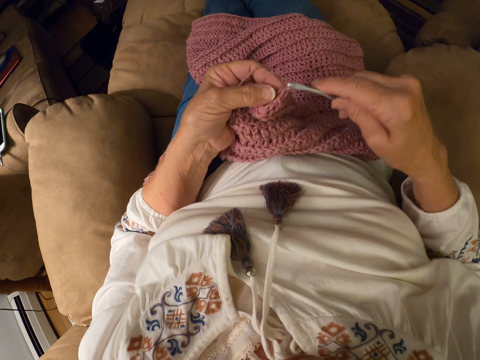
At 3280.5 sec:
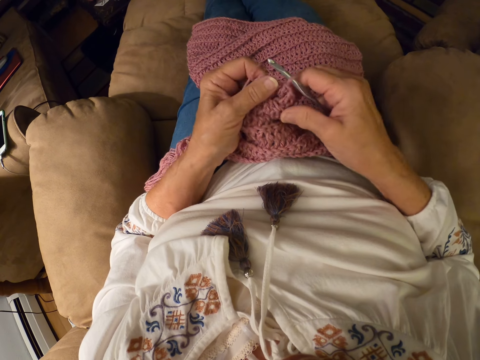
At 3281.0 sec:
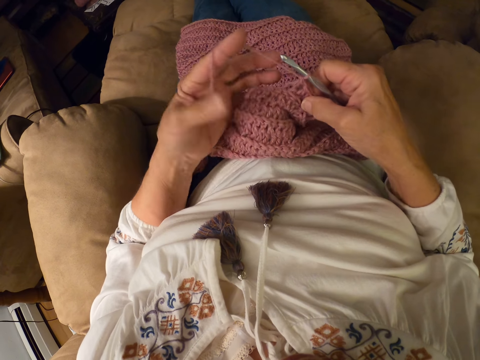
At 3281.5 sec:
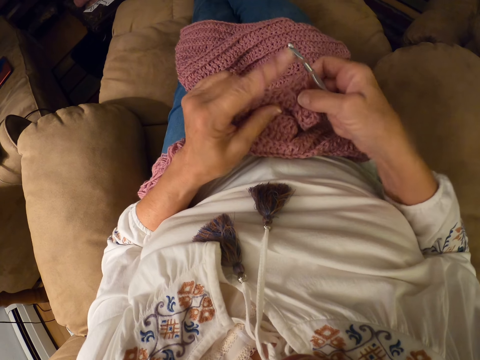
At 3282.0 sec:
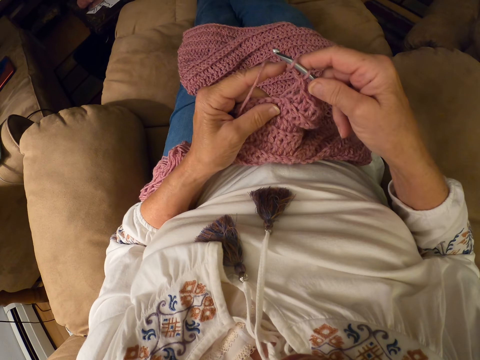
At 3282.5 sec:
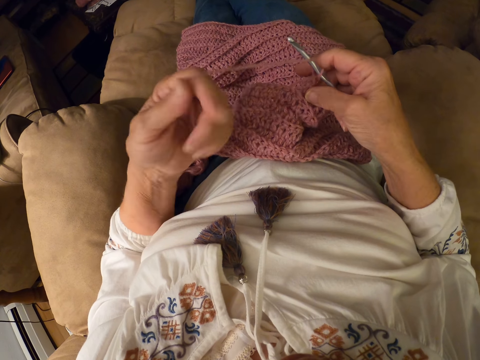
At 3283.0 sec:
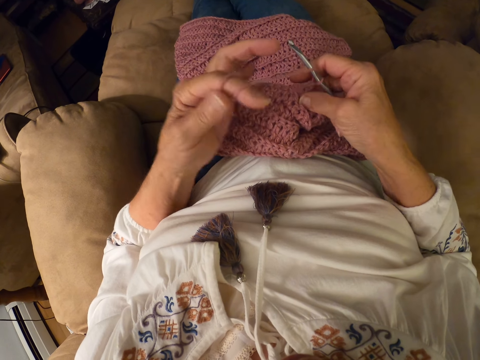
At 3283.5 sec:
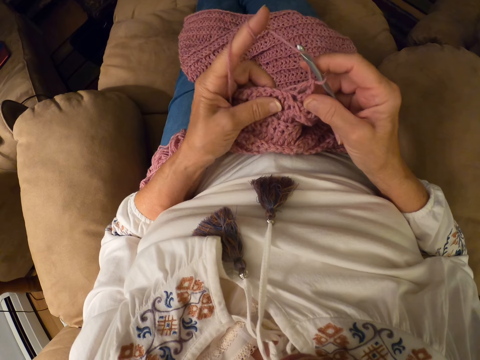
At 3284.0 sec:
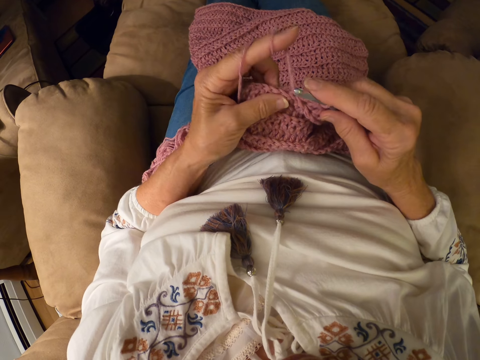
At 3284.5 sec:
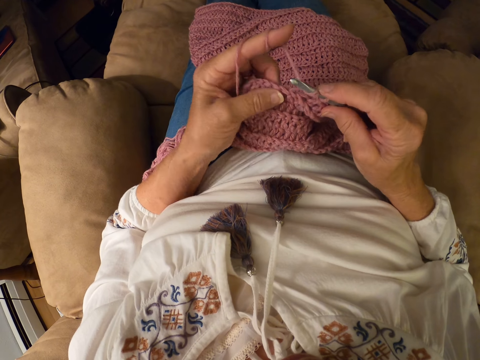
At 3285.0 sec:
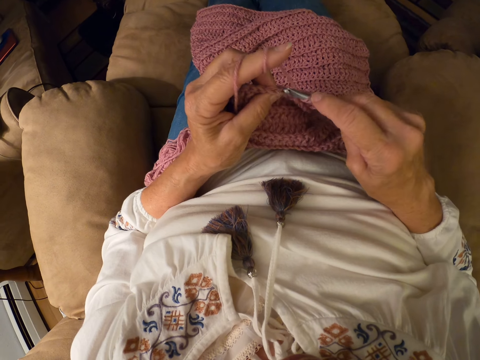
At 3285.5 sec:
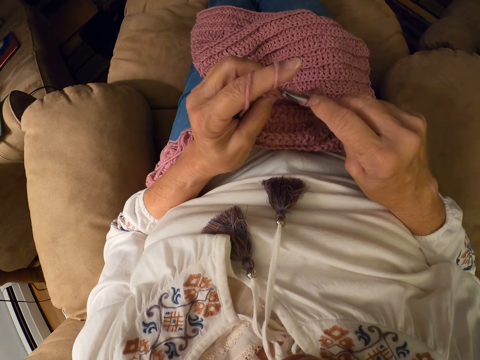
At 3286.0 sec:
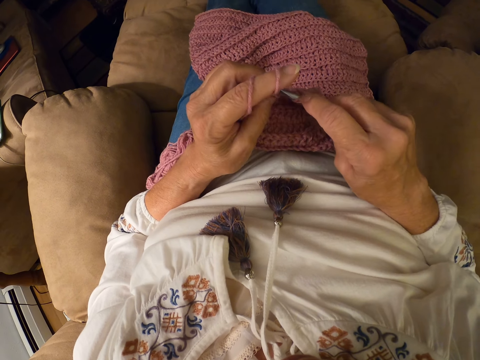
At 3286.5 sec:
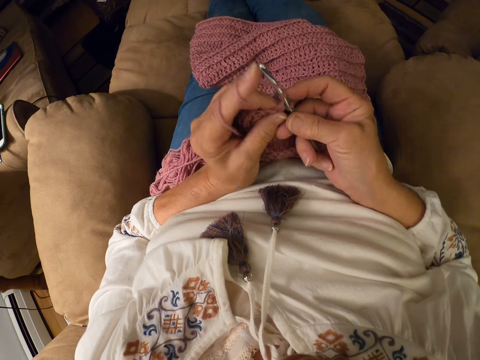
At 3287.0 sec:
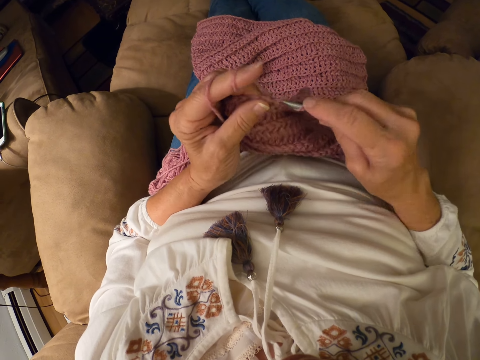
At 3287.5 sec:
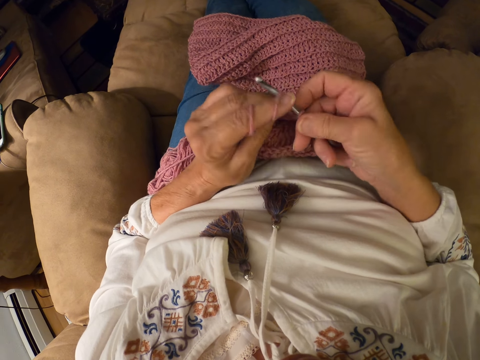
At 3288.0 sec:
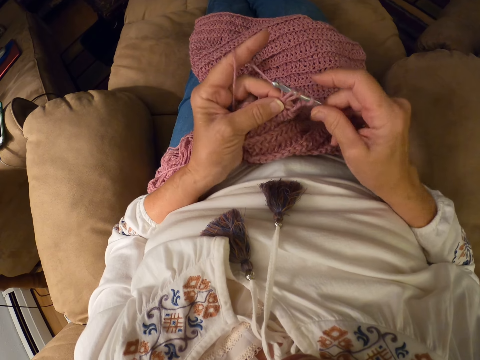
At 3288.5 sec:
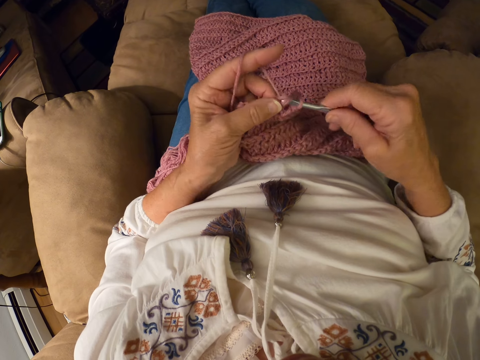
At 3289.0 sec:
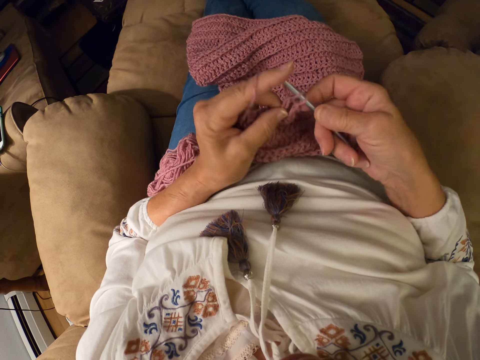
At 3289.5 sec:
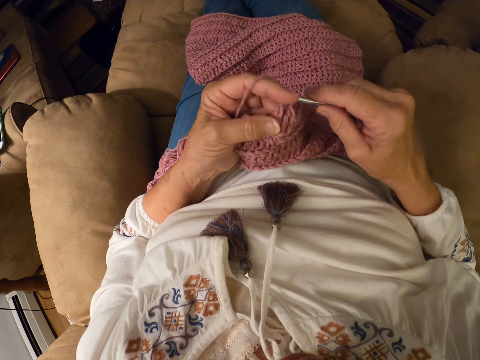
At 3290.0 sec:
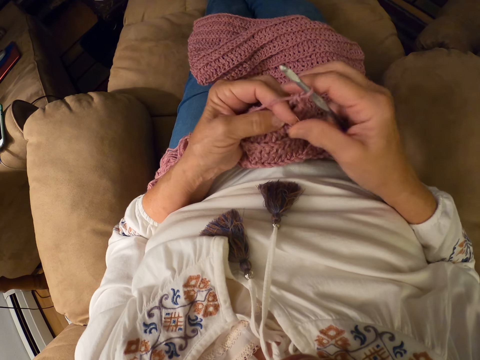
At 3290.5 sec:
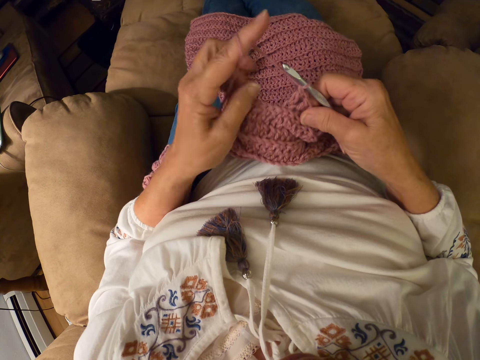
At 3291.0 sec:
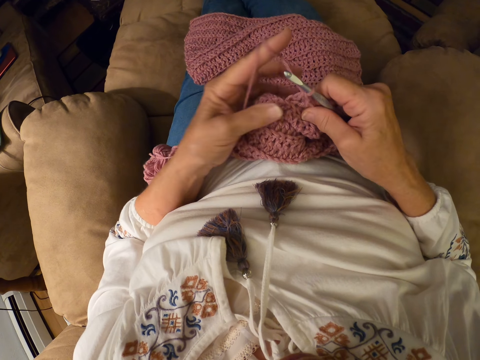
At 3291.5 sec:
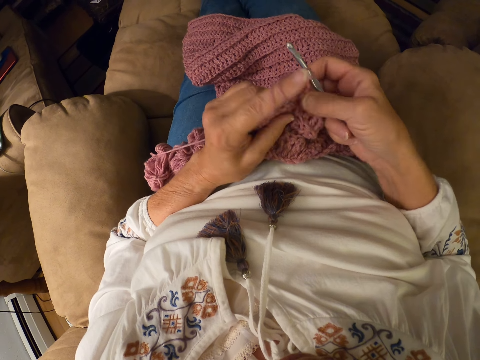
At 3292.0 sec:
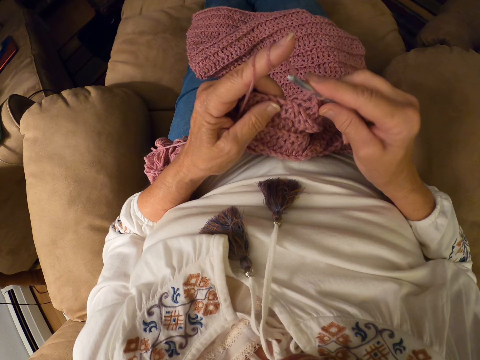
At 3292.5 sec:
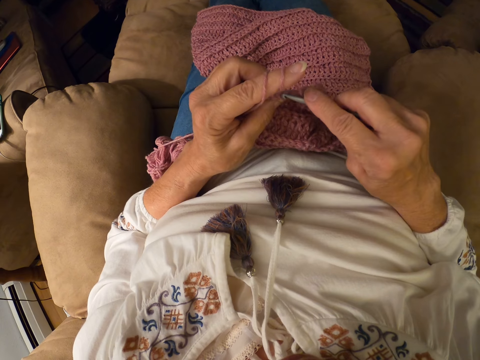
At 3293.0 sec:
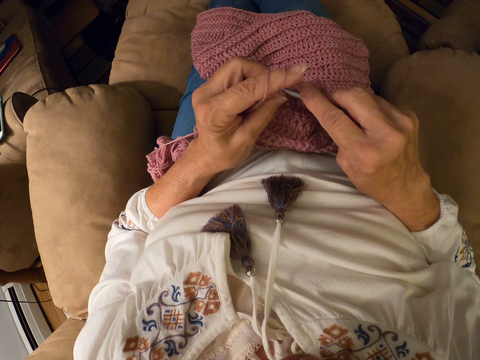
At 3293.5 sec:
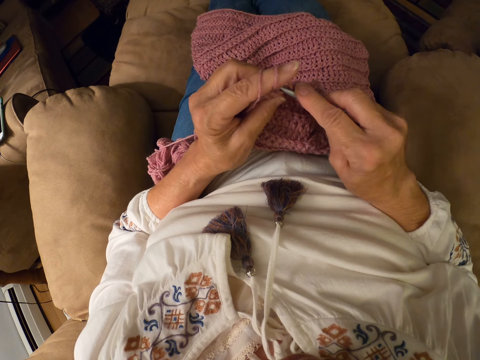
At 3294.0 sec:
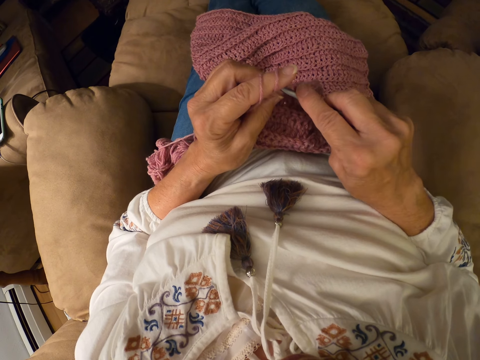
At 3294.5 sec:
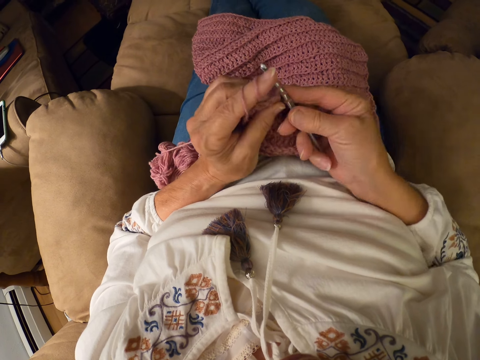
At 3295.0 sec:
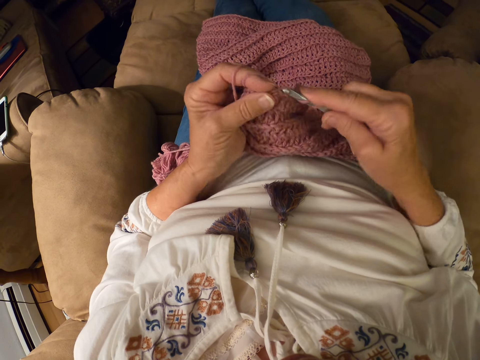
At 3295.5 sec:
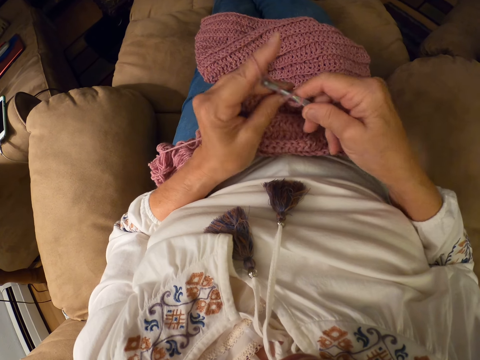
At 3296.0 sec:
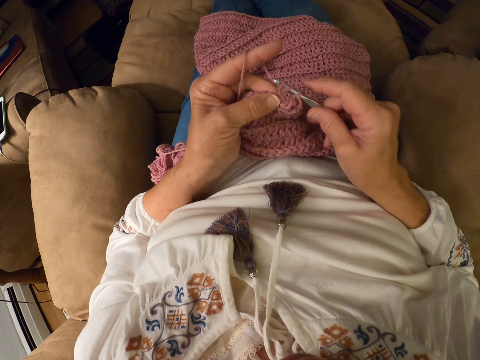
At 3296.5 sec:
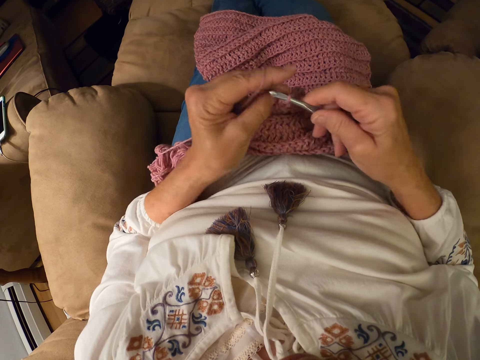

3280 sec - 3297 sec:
The camera wearer winds the yarn on her left index finger. She crochets the yarn with the crochet hook. She winds the yarn on her left index finger. She crochets the yarn with the crochet hook. She winds the yarn on her left index finger. She crochets the yarn with the crochet hook.

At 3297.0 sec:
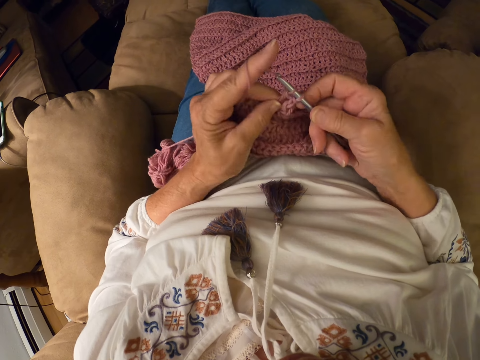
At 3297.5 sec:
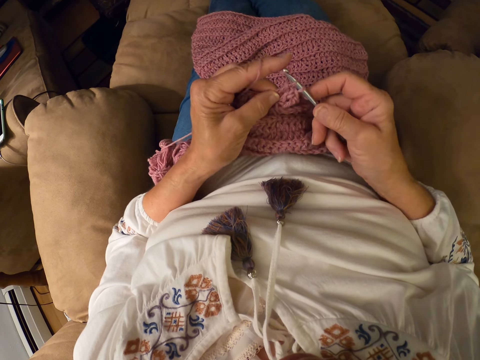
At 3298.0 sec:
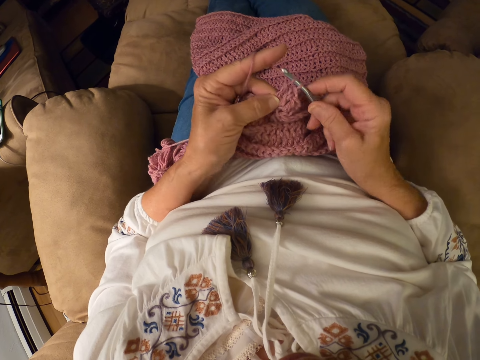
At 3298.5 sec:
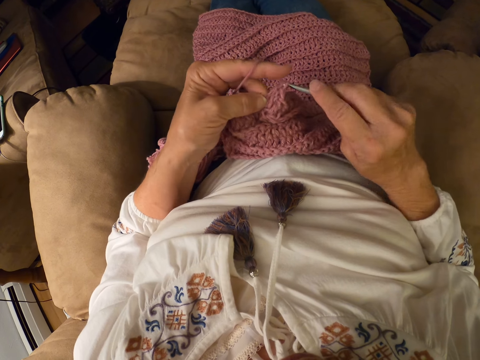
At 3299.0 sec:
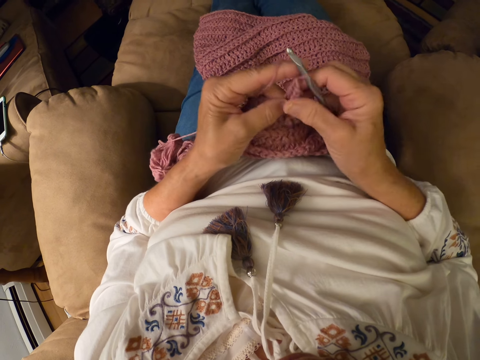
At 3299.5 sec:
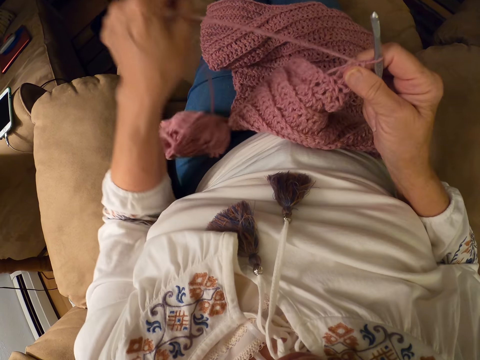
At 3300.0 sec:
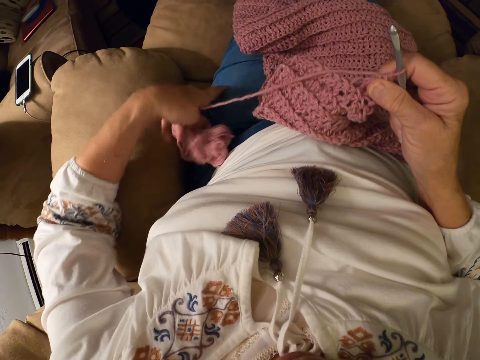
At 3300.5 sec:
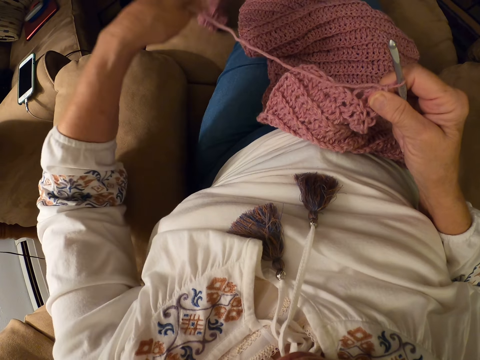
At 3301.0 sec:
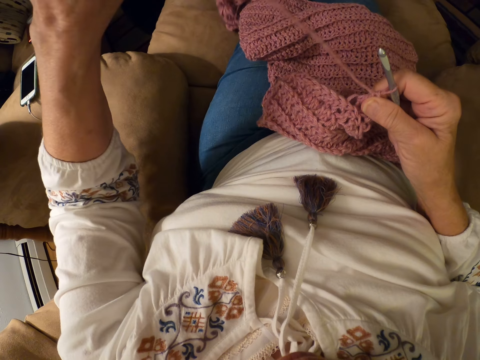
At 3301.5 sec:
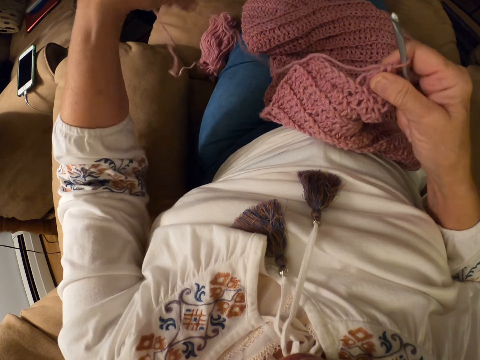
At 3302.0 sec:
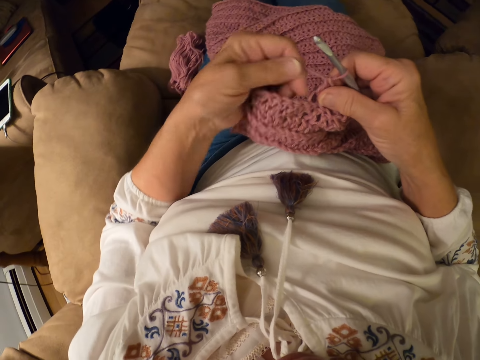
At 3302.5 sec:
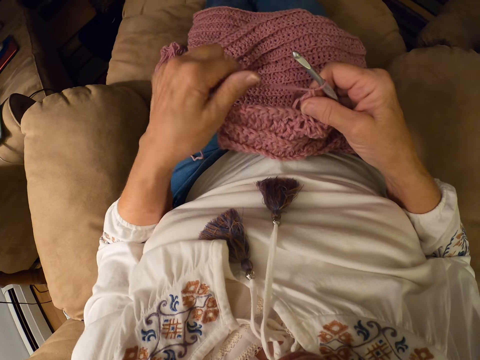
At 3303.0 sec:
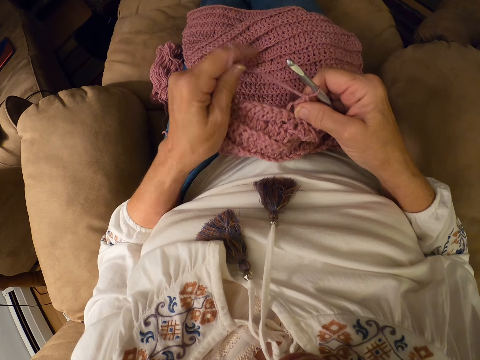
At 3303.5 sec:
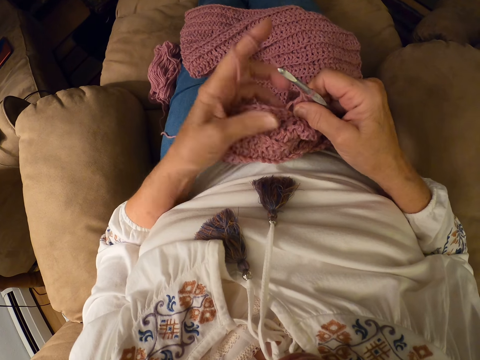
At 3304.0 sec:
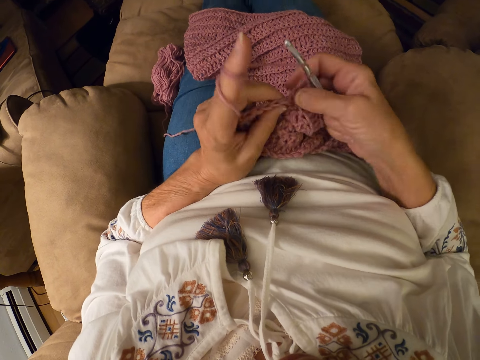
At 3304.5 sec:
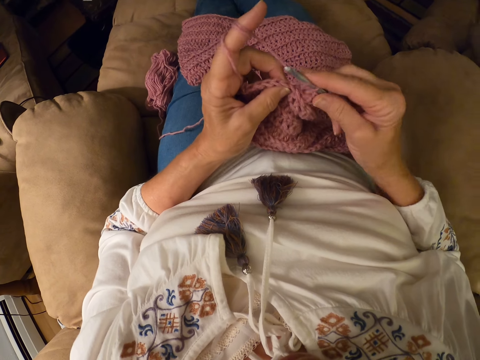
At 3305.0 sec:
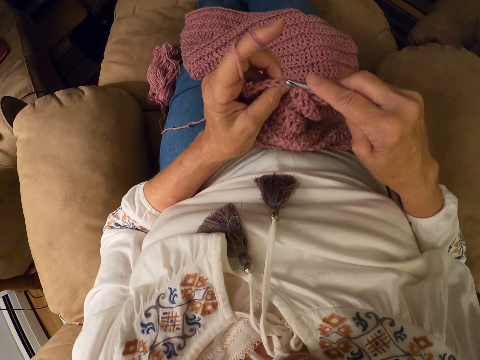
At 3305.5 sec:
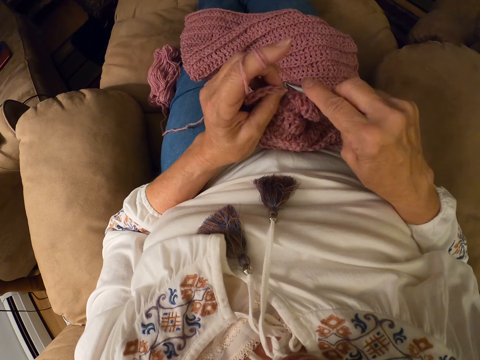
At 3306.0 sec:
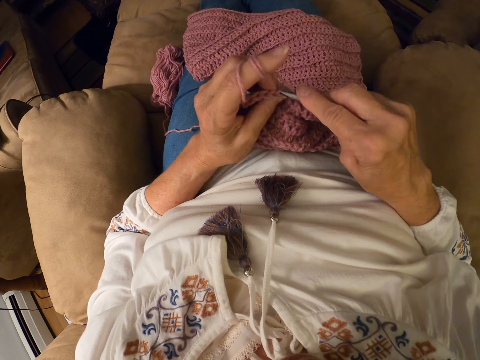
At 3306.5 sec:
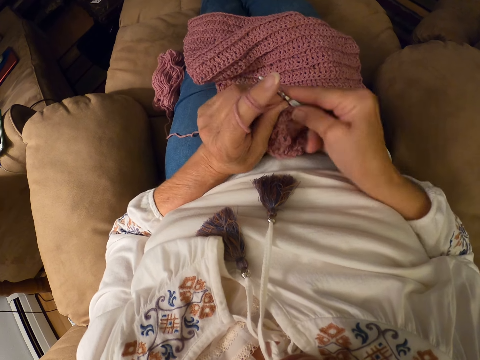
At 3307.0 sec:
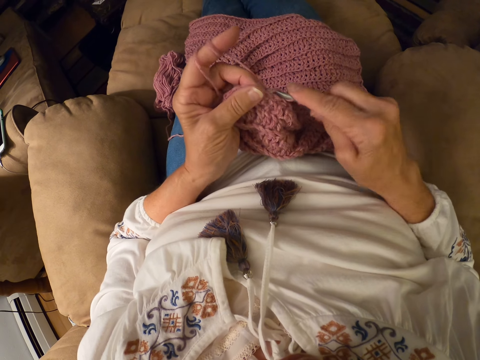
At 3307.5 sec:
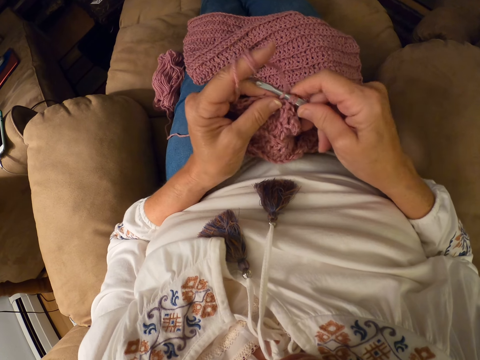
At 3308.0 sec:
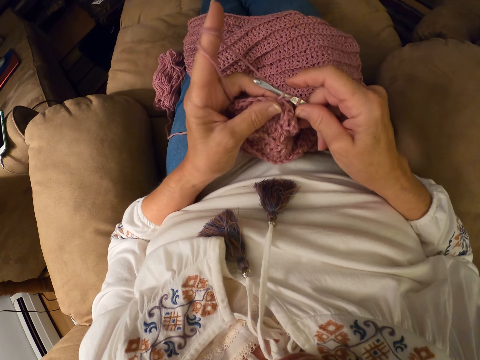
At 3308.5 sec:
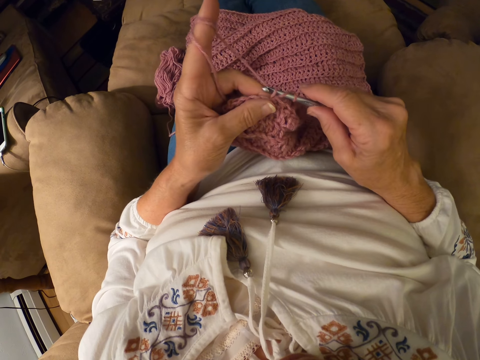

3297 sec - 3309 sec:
The camera wearer removes the yarn on her left index finger. She pulls the thread. She picks up the yarn on her lap. She throws the cotton yarn on the chair. She winds the yarn on her left index finger. She crochets the yarn with the crochet hook.
